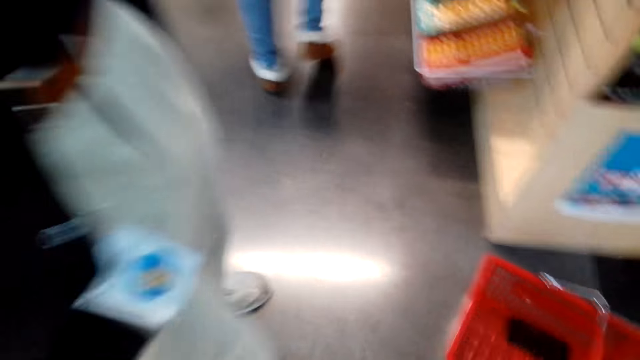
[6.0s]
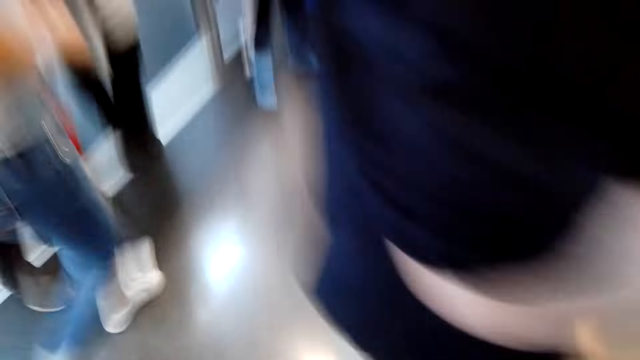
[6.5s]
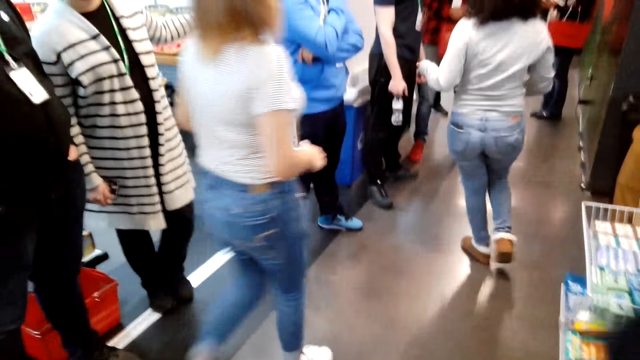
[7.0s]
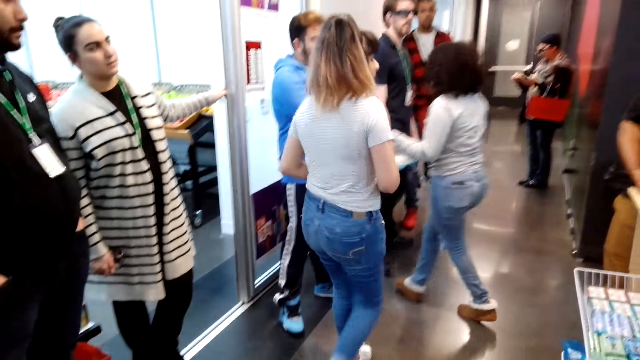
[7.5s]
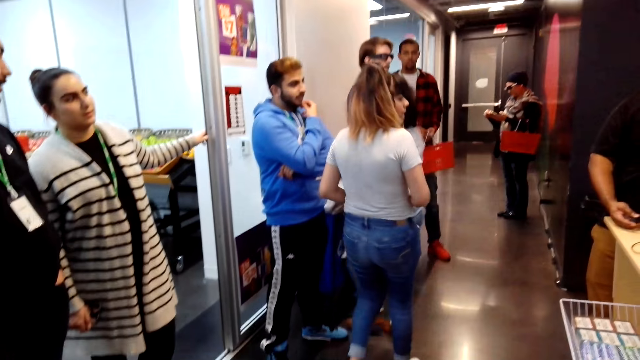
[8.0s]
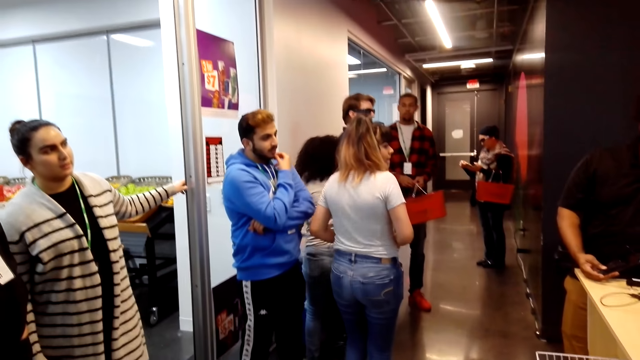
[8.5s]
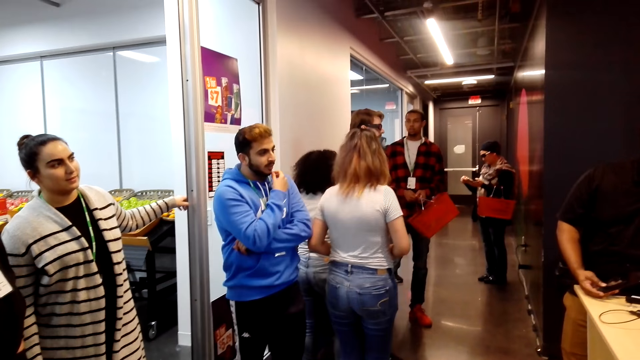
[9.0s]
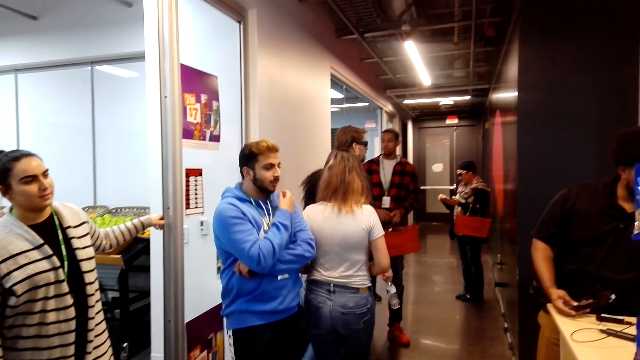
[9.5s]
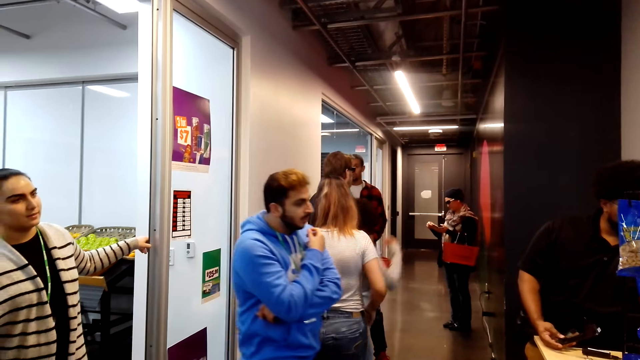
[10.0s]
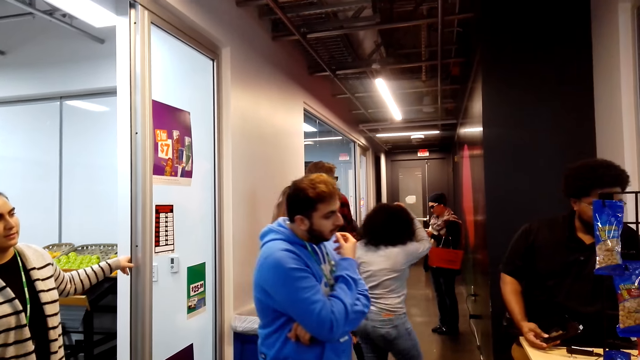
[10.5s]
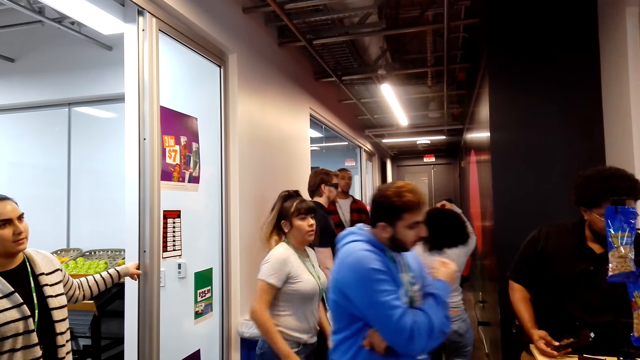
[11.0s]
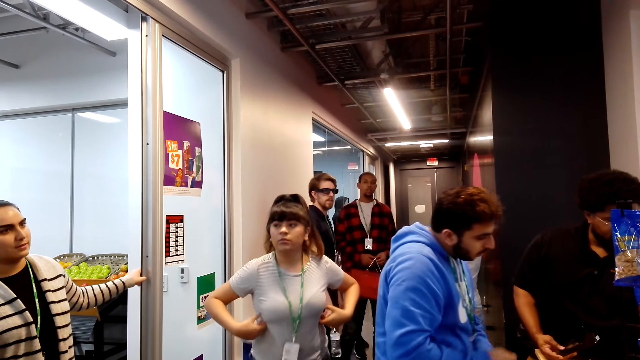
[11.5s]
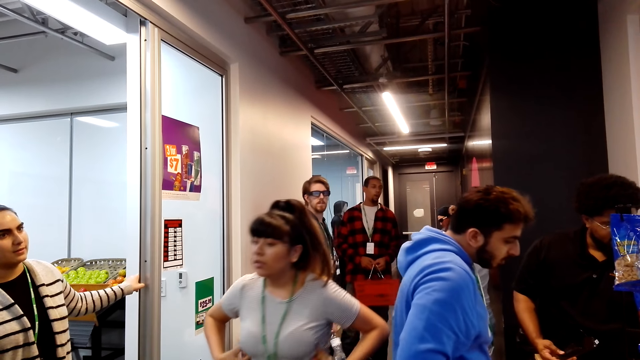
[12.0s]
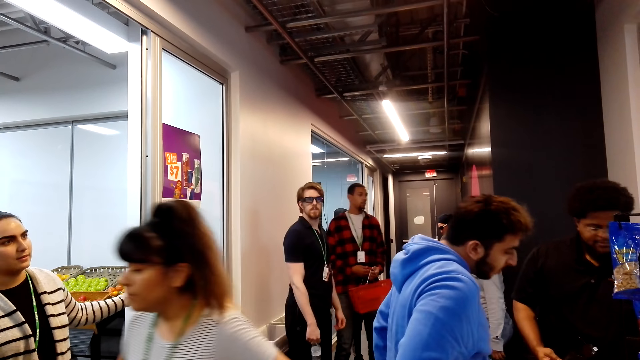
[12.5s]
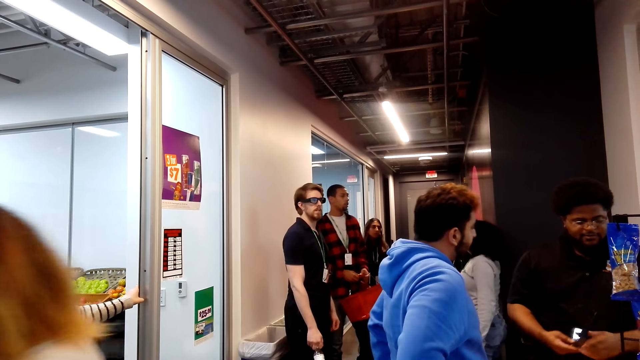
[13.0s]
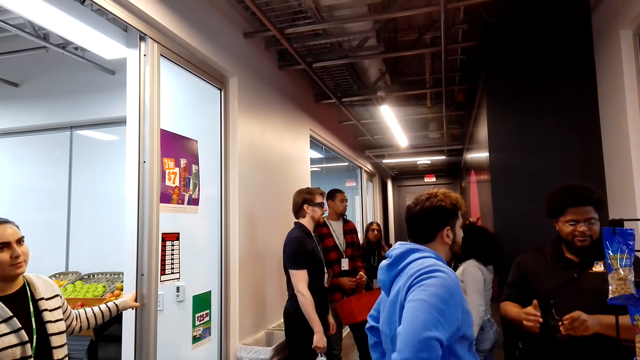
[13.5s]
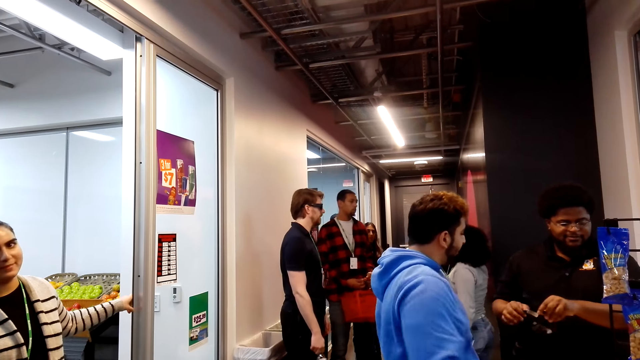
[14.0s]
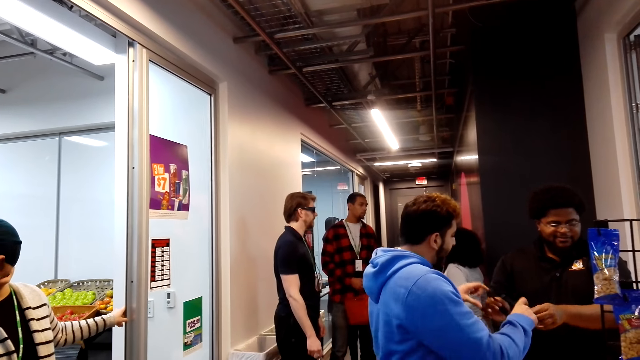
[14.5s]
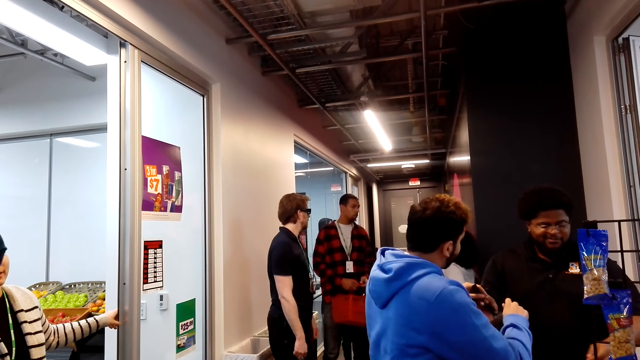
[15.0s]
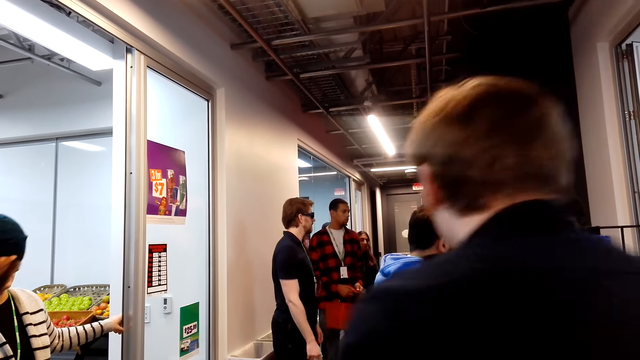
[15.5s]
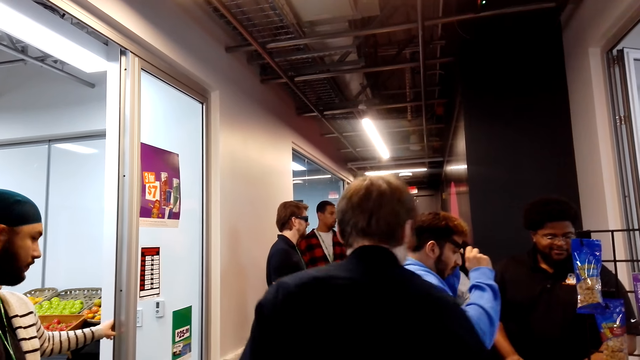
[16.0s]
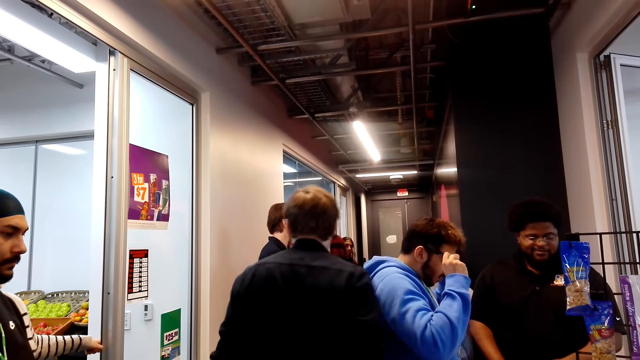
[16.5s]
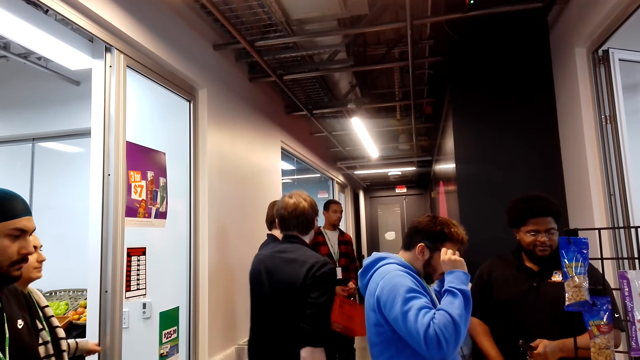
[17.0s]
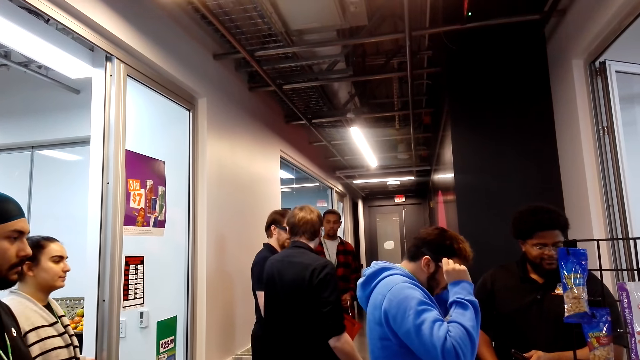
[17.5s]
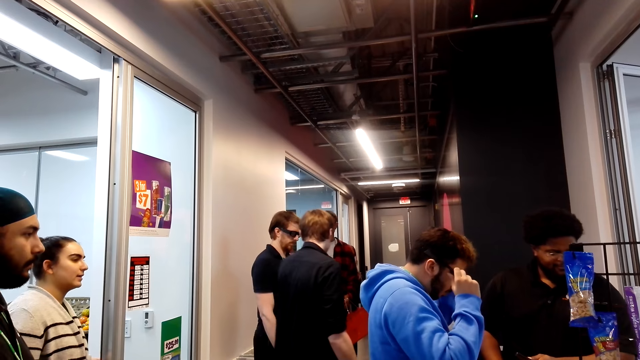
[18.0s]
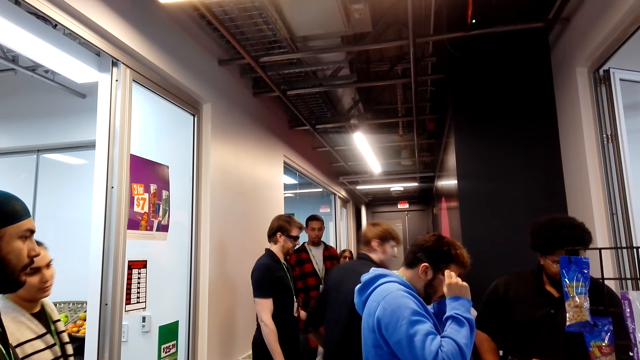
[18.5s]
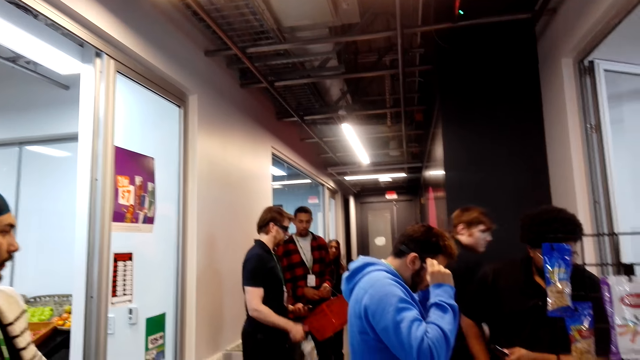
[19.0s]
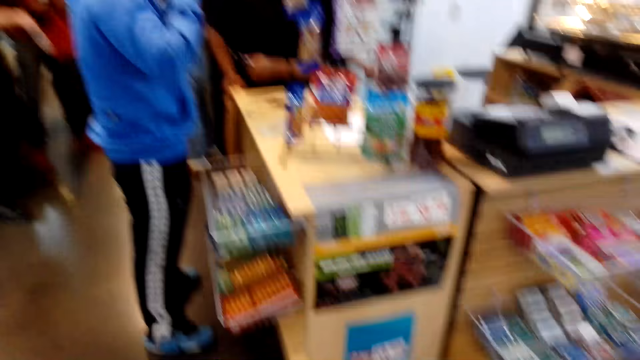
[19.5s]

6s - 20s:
A lady steps forward. Another lady appears. A man appears. Another man appears. A third man steps forward. The second lady steps forward. The camera wearer looks at people. Another man moves the head. He passes the glasses to the third man. Another man steps forward. The third man puts on the glasses. The last man steps forward.

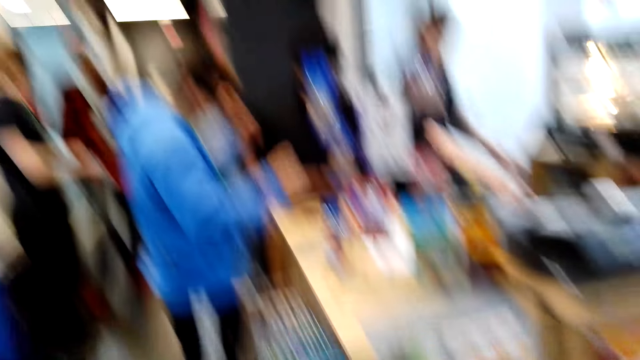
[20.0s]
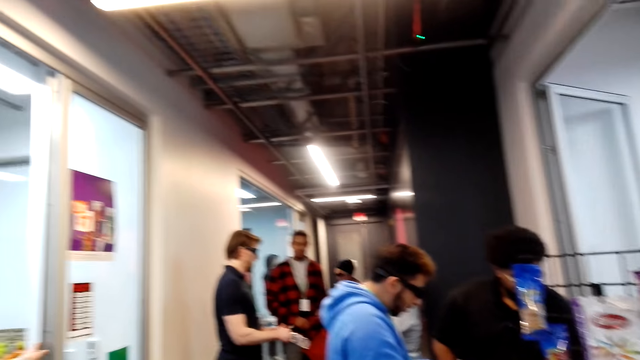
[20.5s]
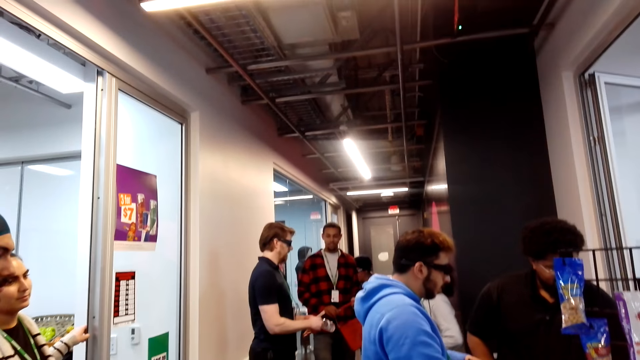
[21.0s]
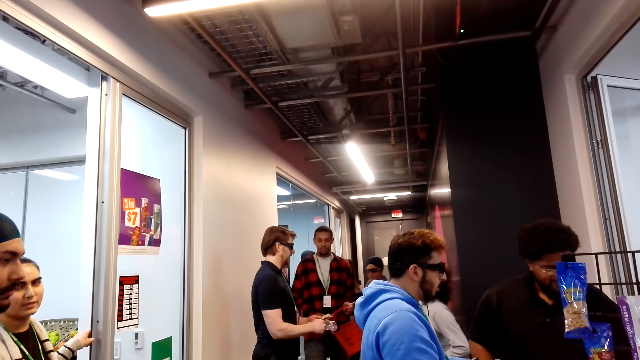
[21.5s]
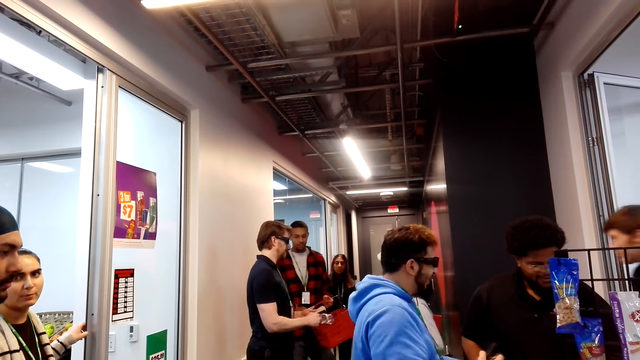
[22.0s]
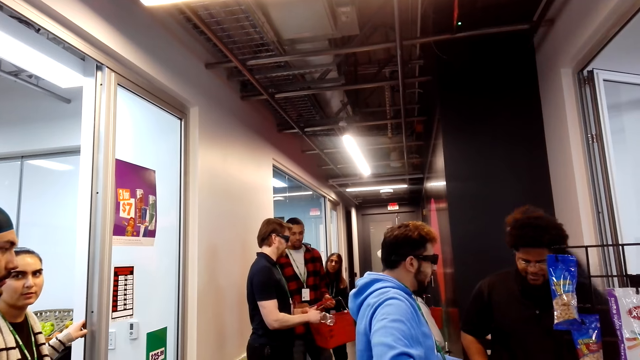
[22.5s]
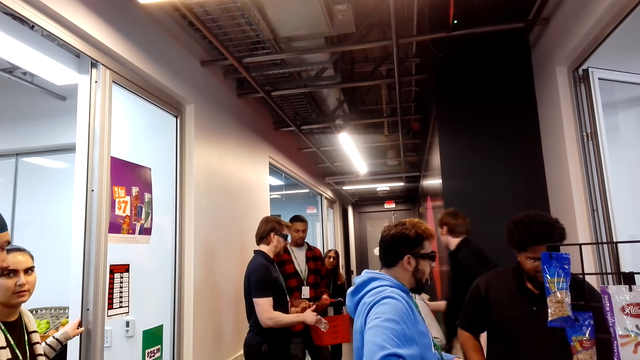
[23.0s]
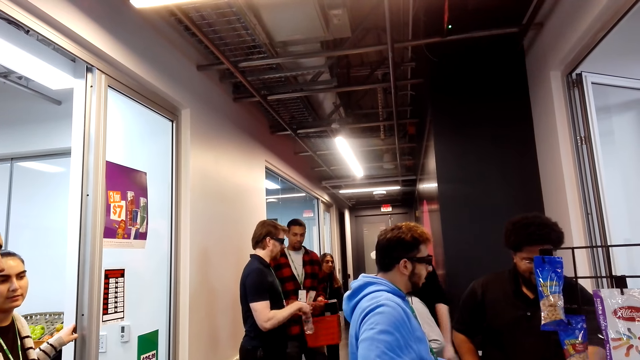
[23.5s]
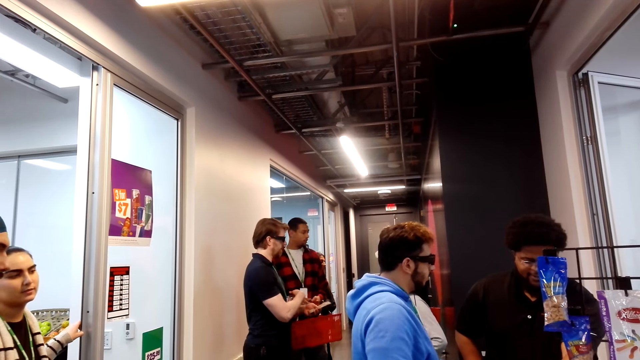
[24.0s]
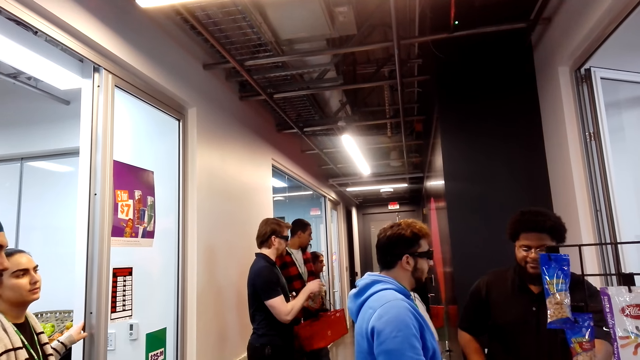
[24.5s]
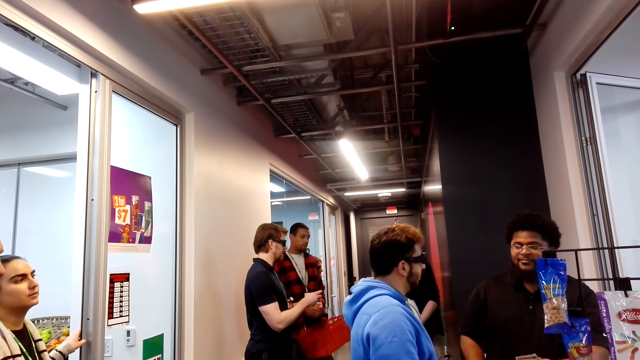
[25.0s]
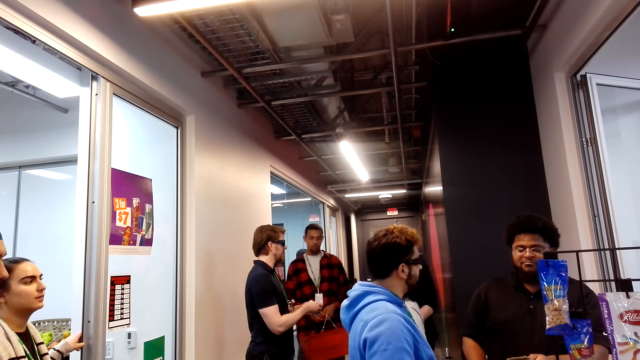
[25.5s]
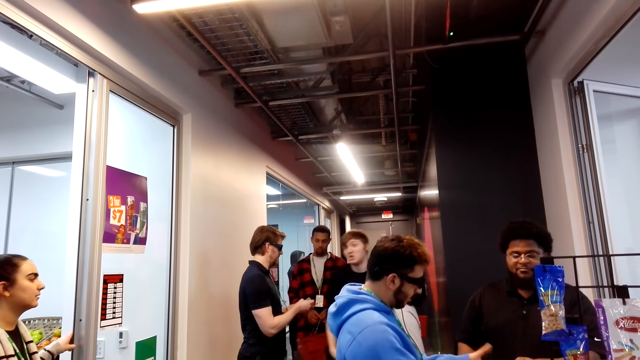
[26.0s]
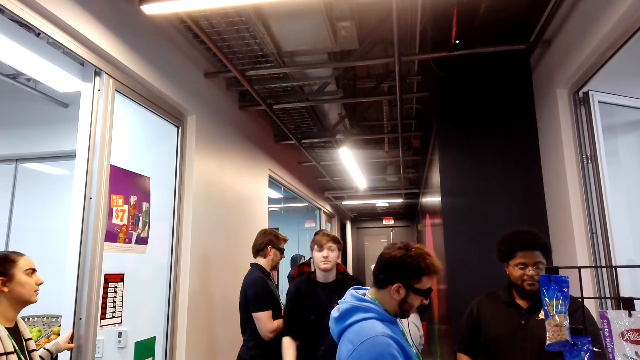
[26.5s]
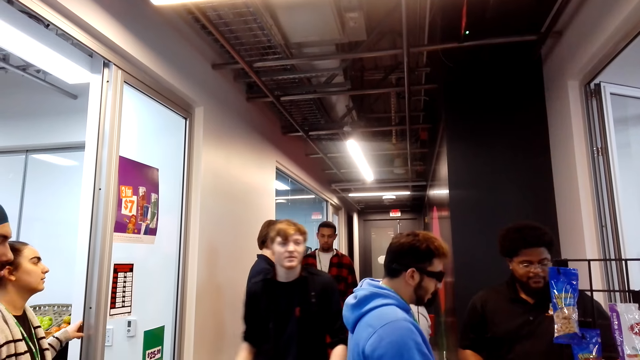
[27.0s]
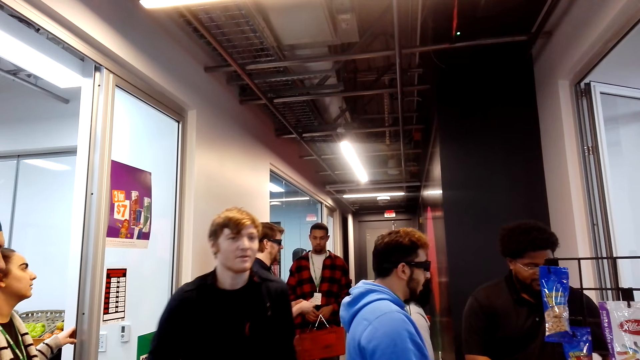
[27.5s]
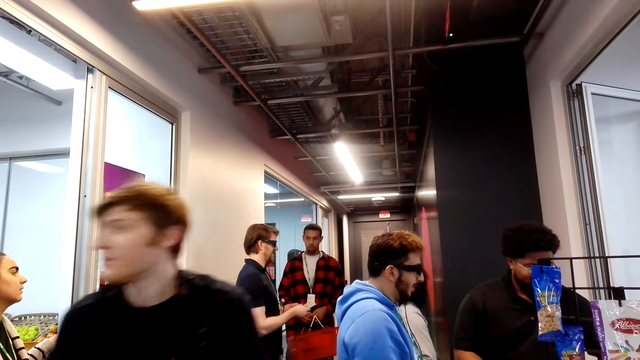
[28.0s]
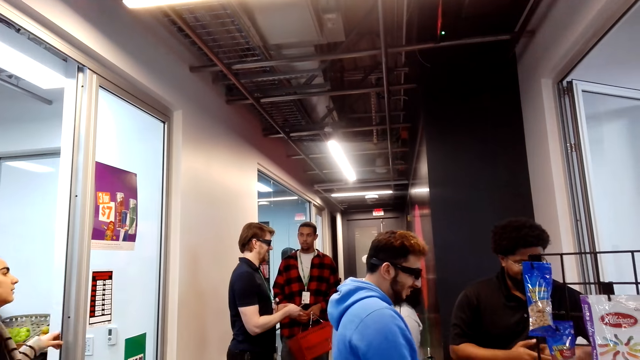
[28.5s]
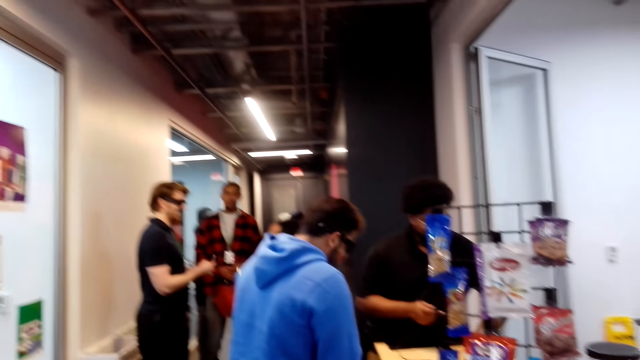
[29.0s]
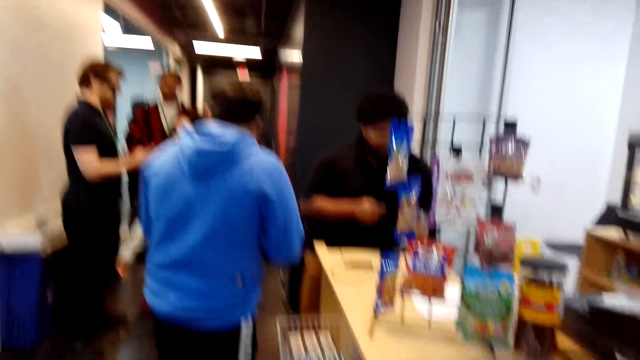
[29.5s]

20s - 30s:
The camera wearer looks around. A man steps forward. Another man passes the card to a third man. The second man steps forward. The camera wearer looks around.
